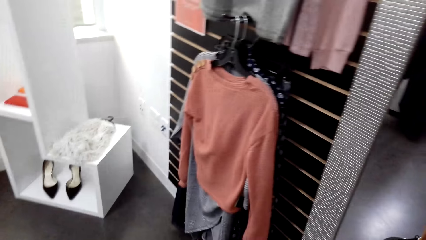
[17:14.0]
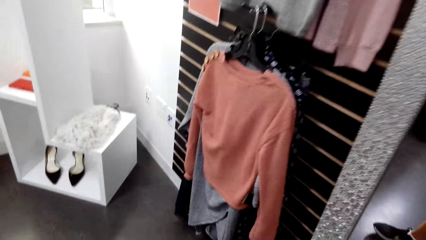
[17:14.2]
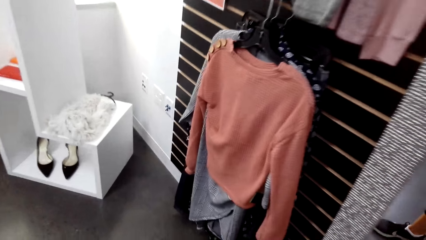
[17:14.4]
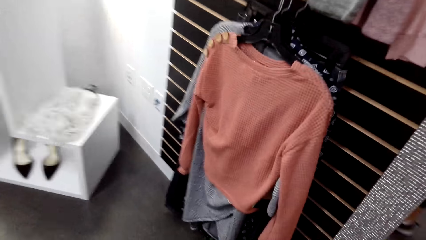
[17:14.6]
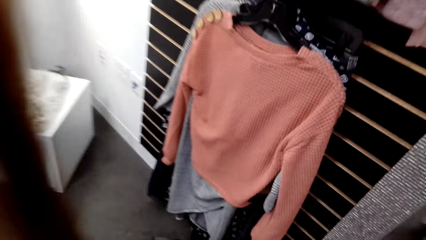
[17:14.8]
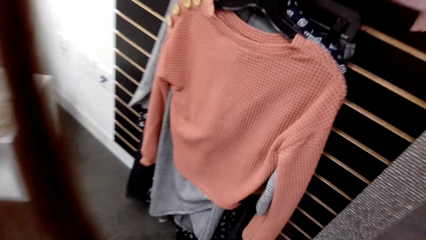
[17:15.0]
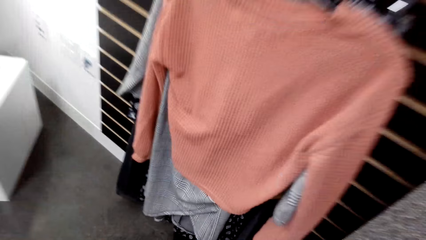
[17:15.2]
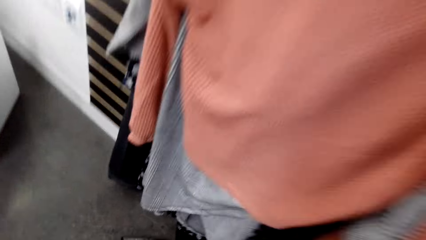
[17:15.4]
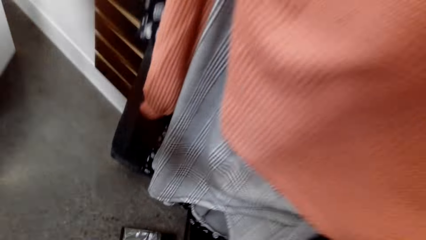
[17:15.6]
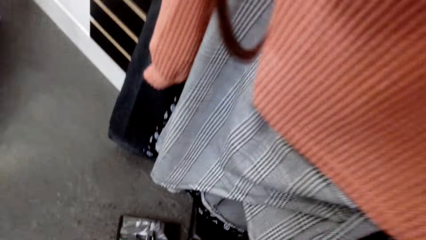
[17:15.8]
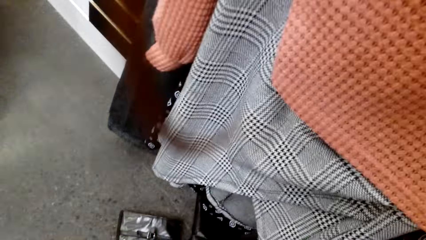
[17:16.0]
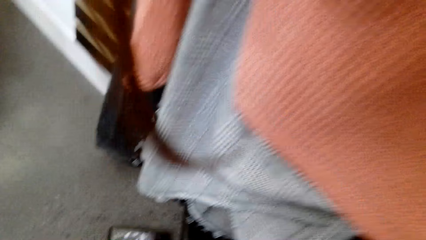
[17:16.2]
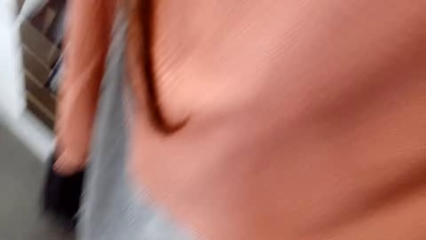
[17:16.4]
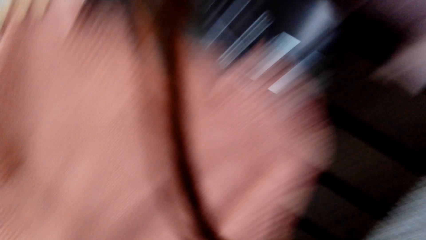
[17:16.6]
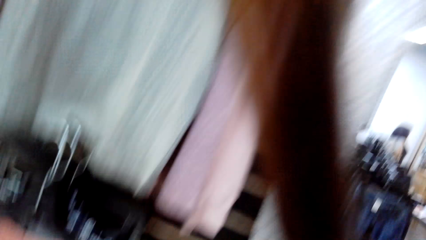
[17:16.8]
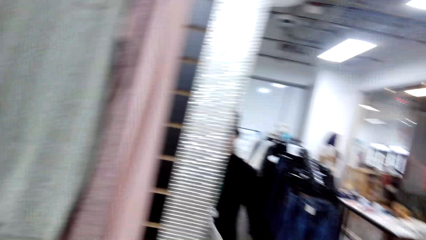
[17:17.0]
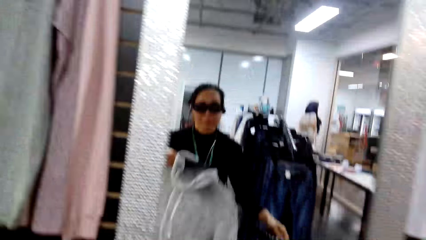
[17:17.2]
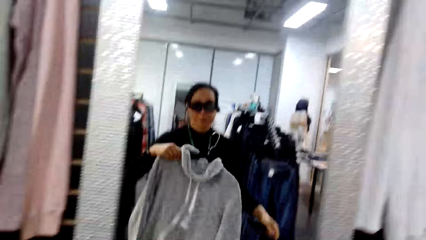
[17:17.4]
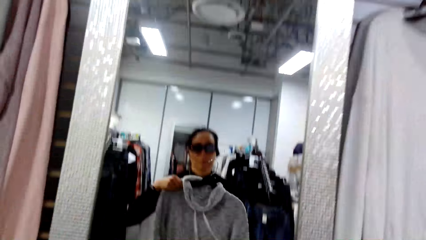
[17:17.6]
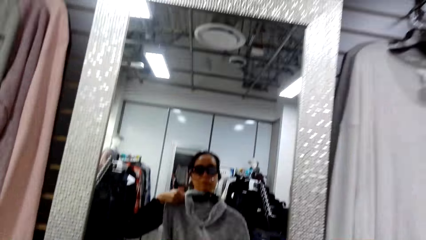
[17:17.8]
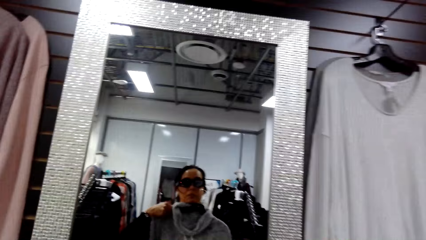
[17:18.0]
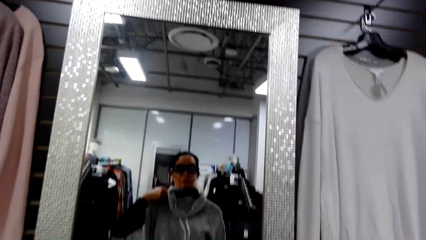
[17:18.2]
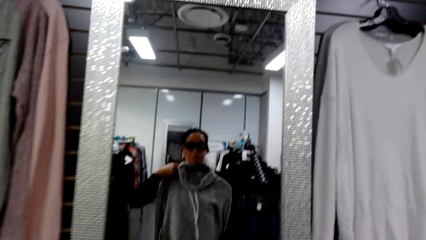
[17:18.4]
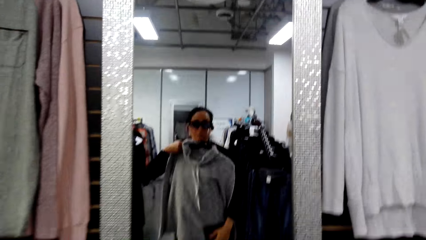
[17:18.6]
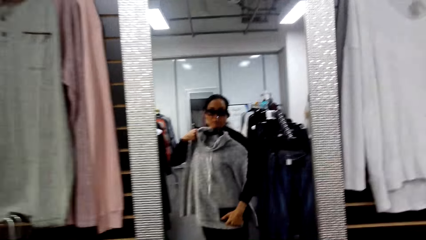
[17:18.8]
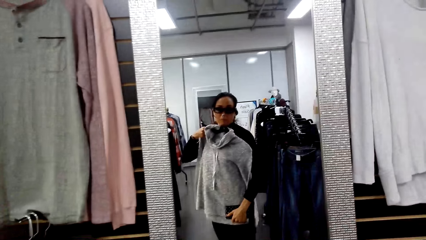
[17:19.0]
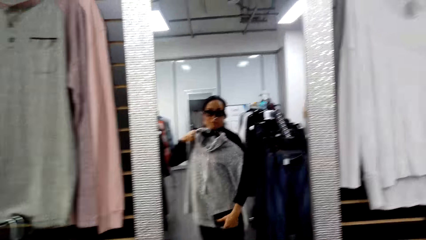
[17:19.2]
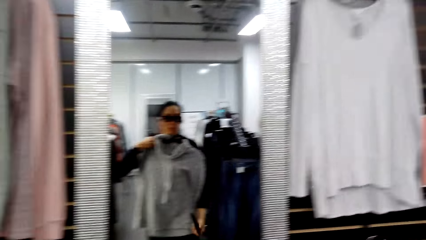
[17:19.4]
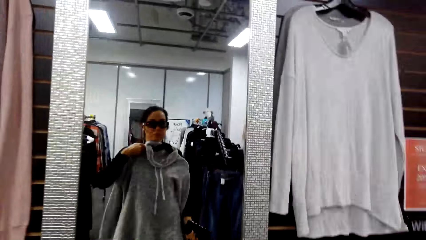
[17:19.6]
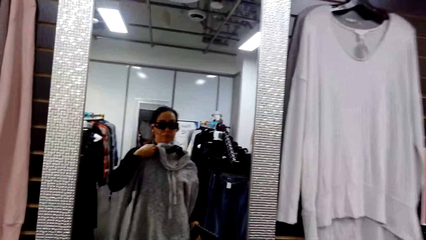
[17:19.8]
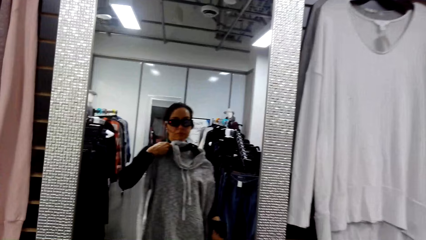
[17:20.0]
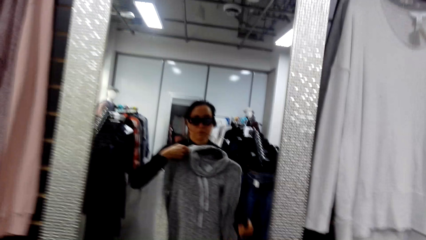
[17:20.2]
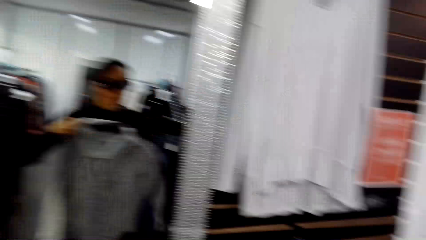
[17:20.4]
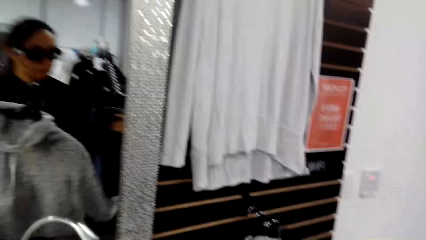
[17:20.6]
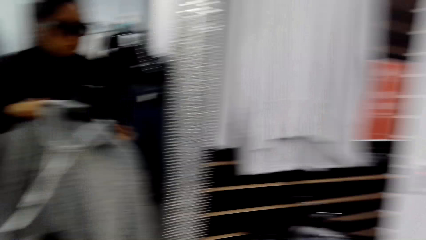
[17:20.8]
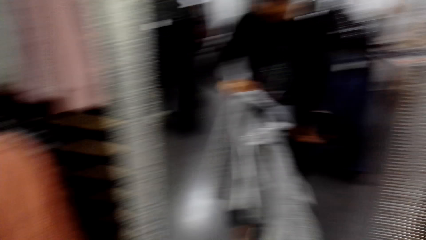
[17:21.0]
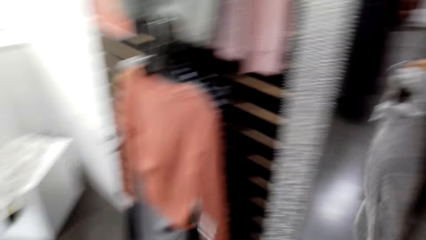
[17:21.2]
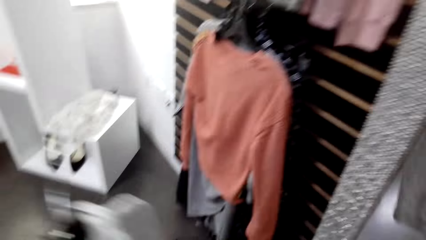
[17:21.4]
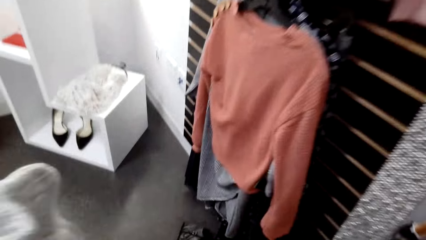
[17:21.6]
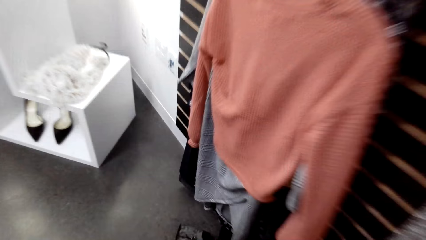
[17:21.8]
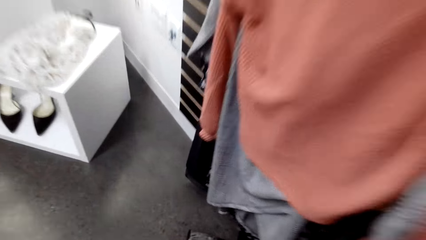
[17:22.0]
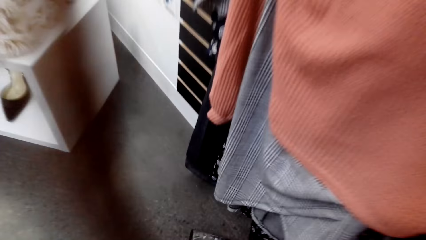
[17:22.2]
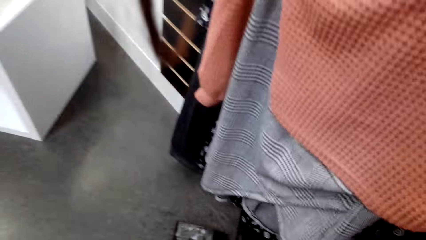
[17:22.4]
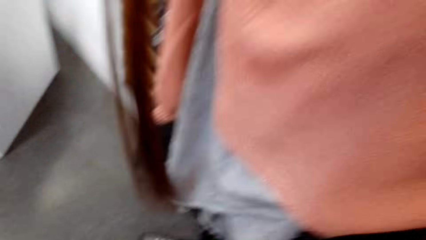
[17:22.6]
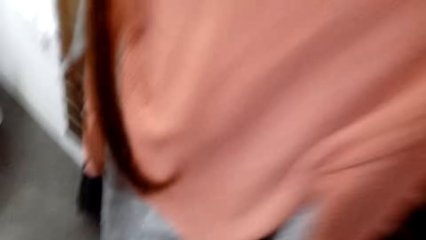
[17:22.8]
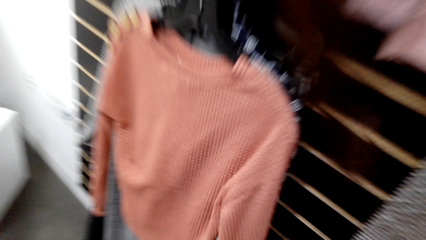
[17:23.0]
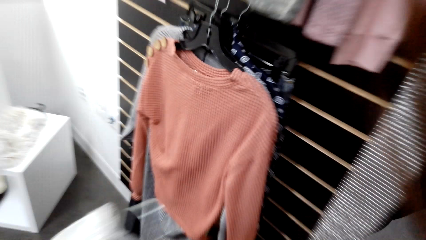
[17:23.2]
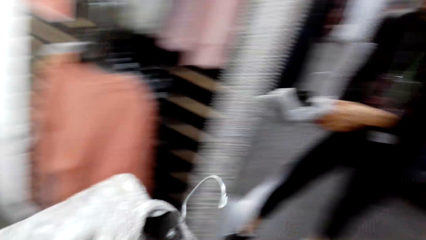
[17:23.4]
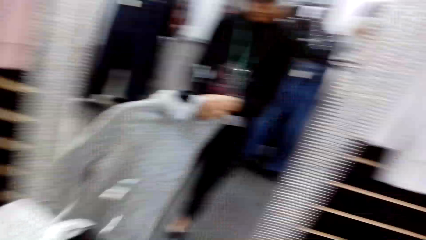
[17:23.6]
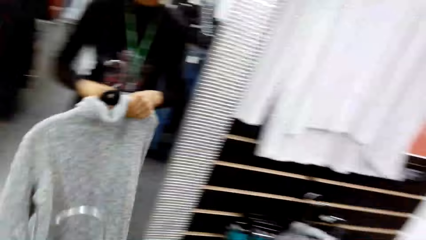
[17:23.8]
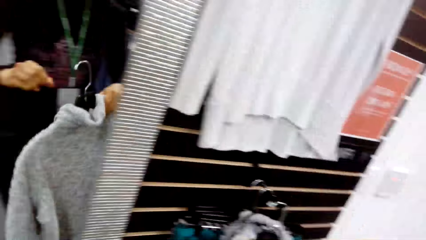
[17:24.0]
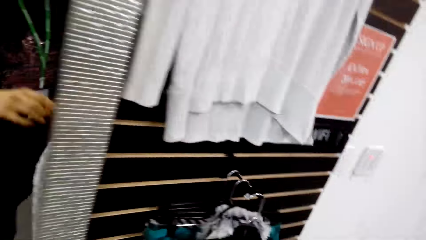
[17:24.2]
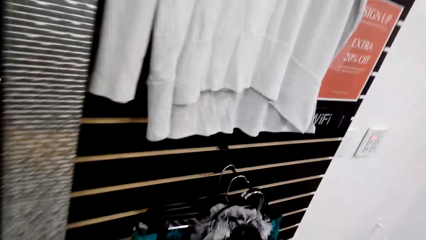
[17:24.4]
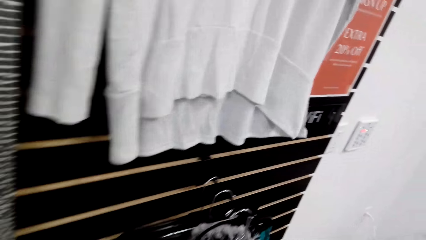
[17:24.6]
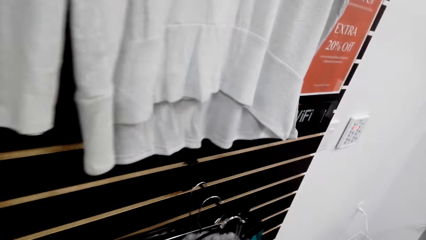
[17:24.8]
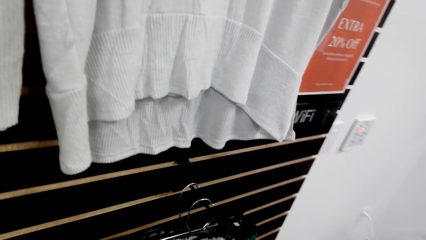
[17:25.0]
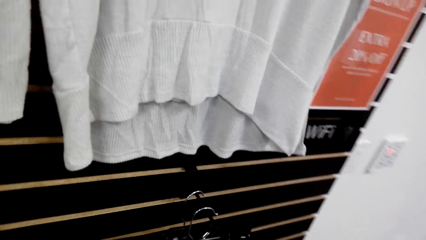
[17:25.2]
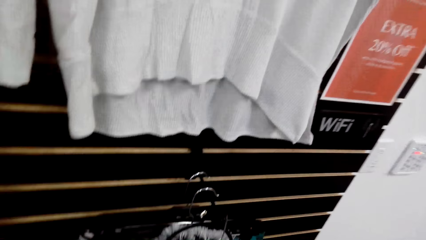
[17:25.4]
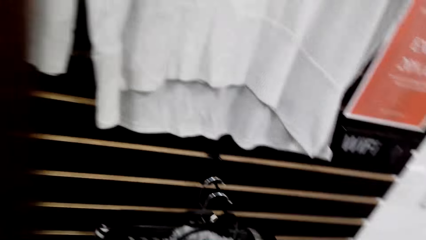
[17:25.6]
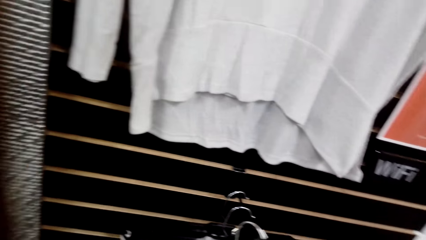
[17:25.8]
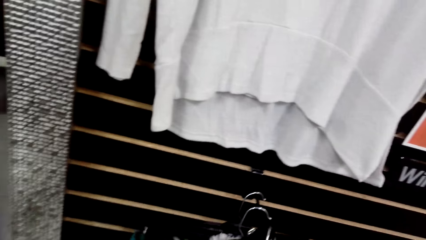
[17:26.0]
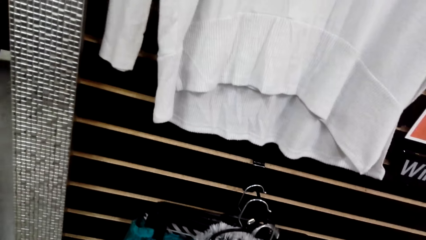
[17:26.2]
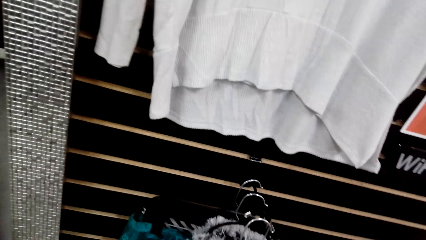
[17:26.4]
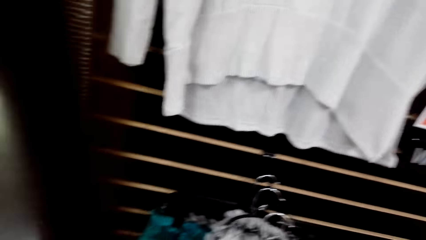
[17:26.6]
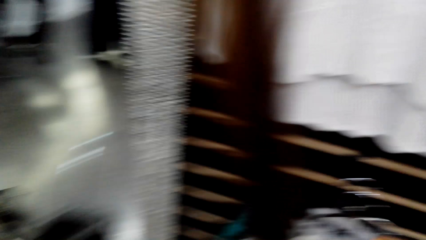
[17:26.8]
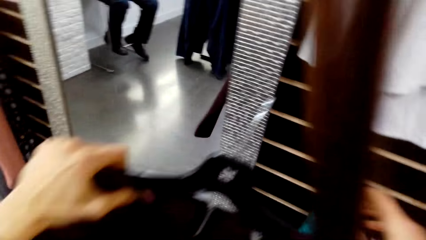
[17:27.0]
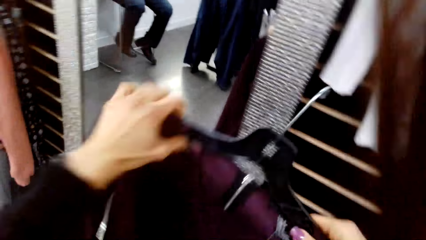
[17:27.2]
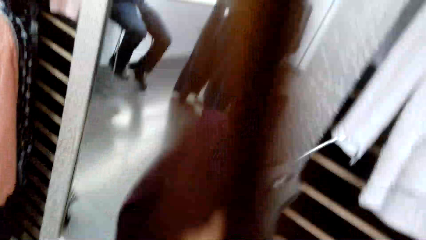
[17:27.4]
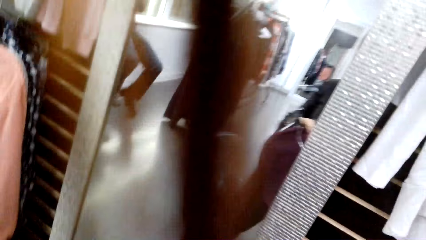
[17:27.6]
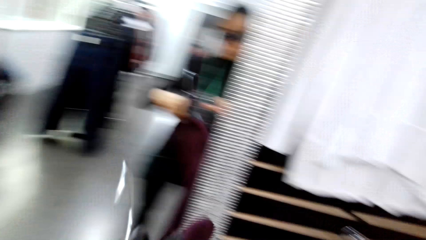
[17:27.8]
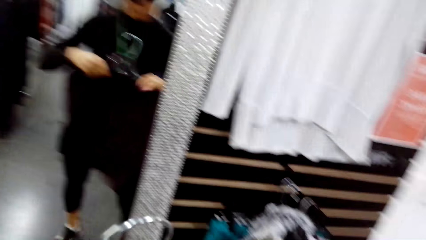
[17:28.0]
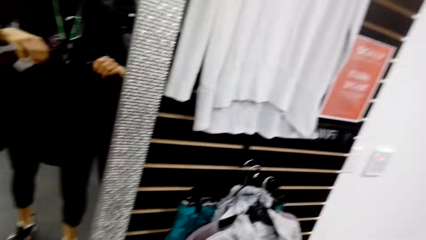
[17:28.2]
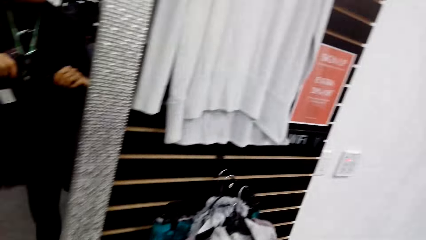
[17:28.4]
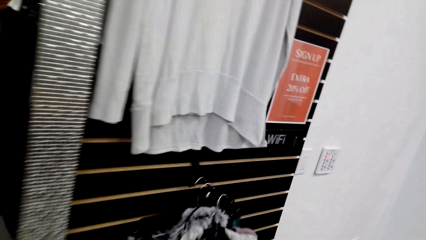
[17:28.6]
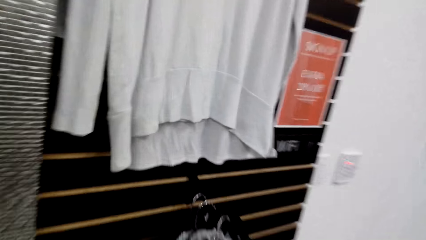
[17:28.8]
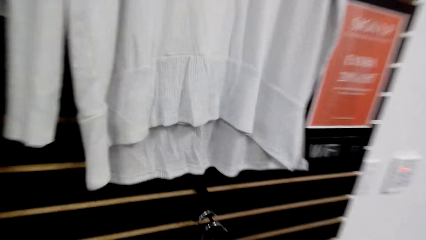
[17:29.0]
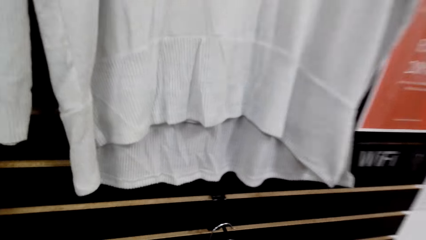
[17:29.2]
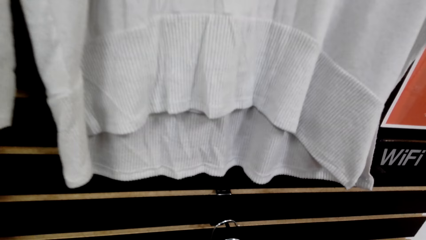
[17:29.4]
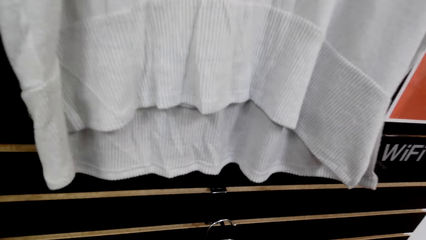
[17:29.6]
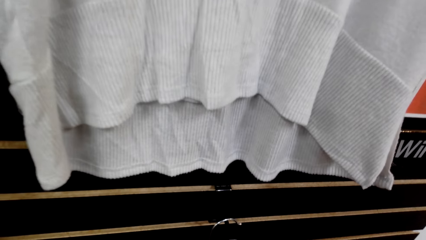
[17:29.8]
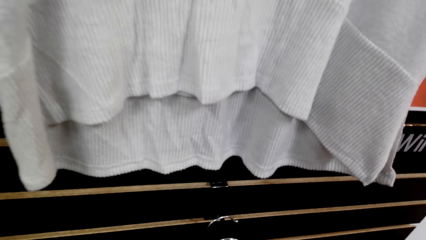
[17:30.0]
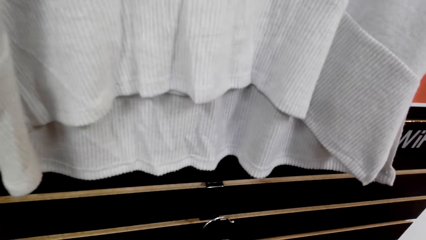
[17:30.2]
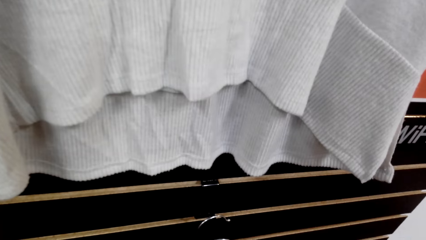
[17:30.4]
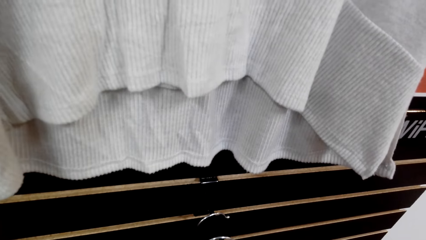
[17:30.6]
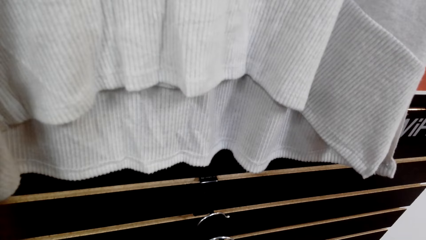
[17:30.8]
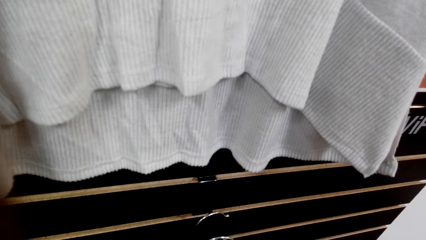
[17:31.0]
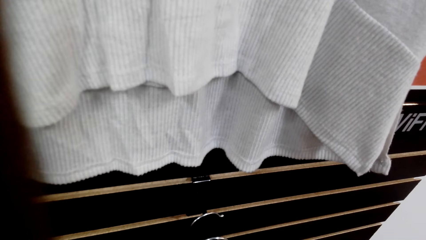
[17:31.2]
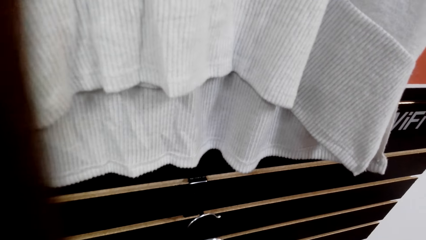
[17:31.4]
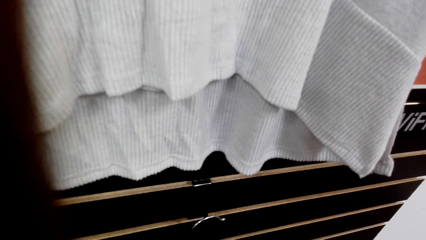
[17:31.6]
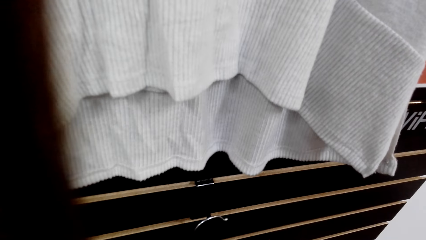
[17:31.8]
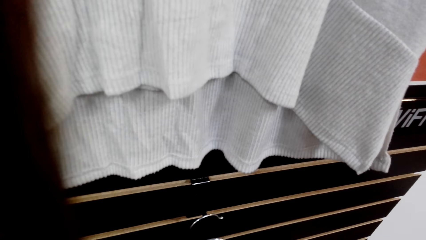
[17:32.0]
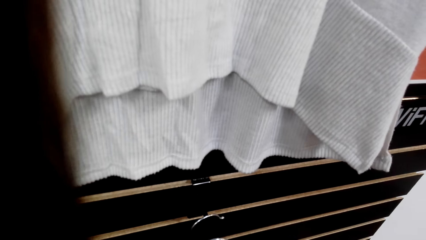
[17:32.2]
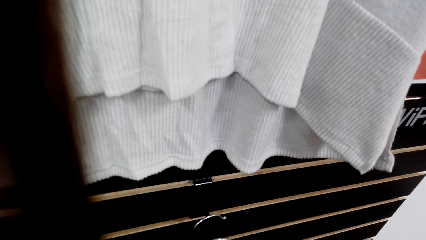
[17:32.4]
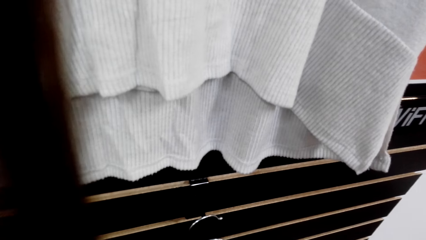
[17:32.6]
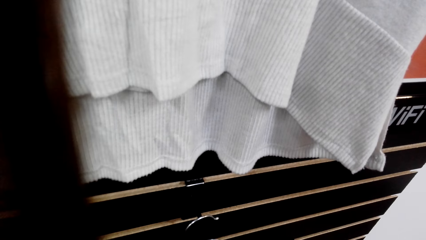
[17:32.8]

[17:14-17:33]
The camera wearer walks in the room. They look at the sweater or blouse on the hanger in front of the mirror. They walk in the room. They hang the blouse. They pick another sweater.
